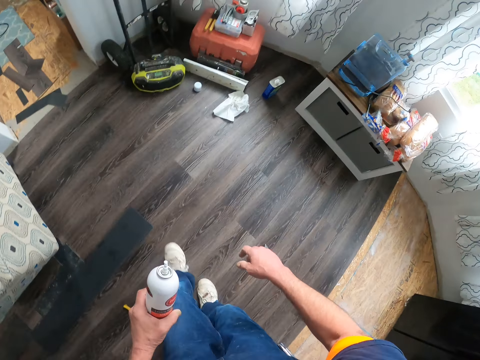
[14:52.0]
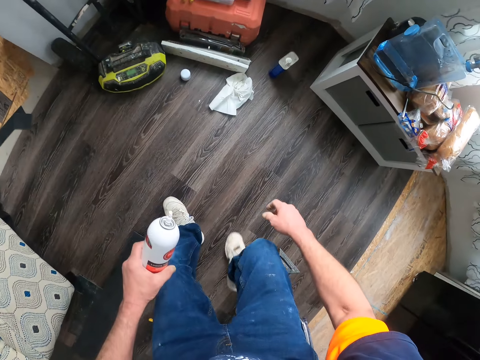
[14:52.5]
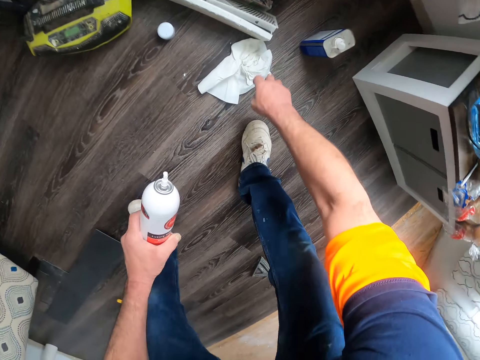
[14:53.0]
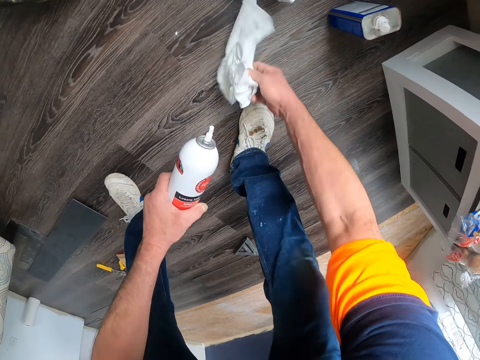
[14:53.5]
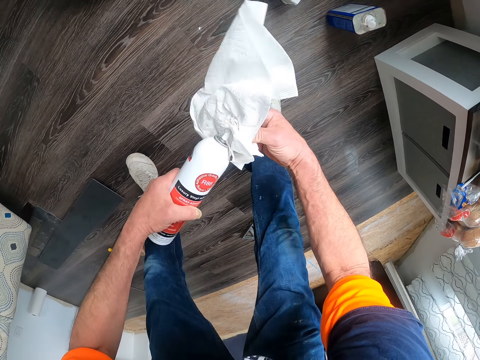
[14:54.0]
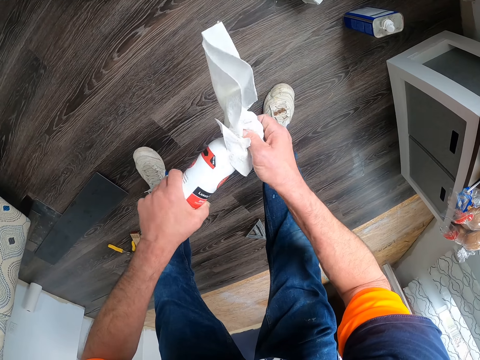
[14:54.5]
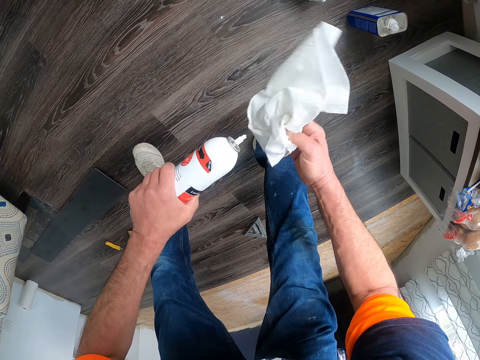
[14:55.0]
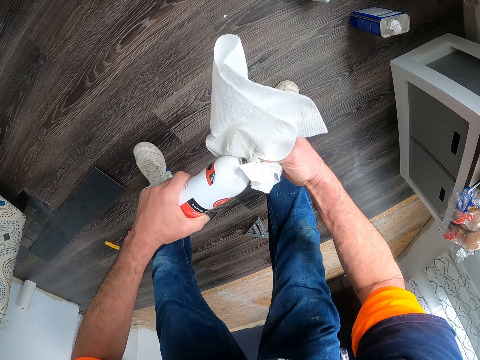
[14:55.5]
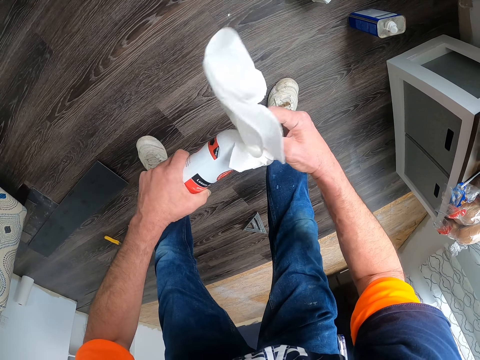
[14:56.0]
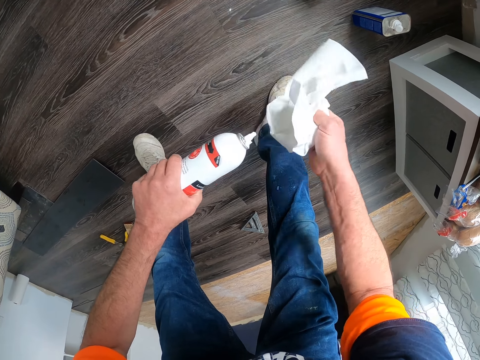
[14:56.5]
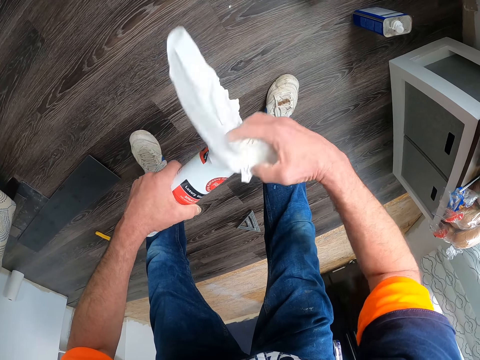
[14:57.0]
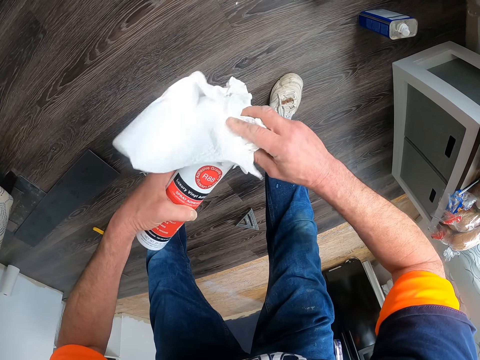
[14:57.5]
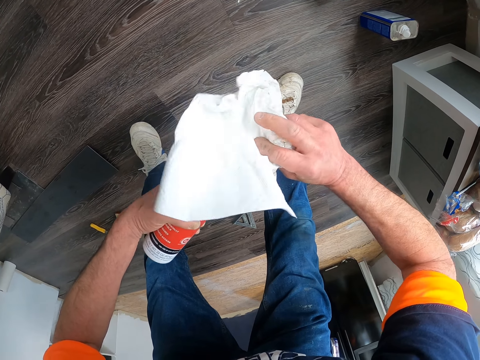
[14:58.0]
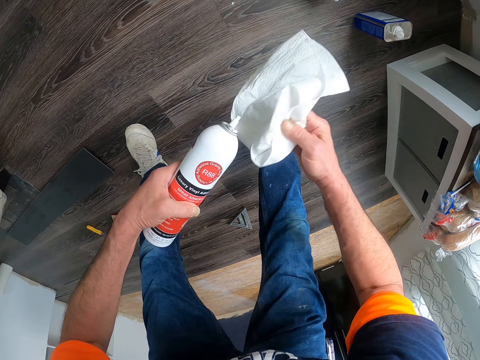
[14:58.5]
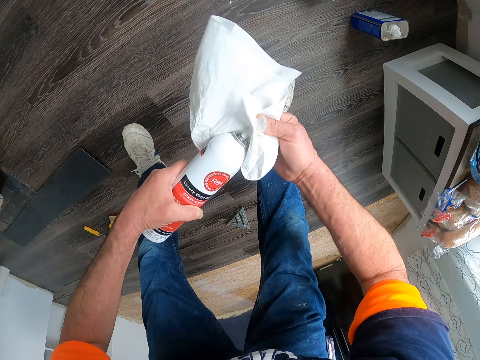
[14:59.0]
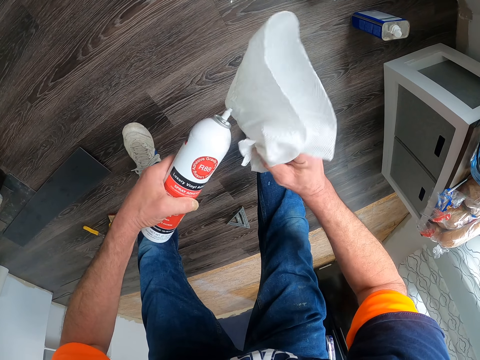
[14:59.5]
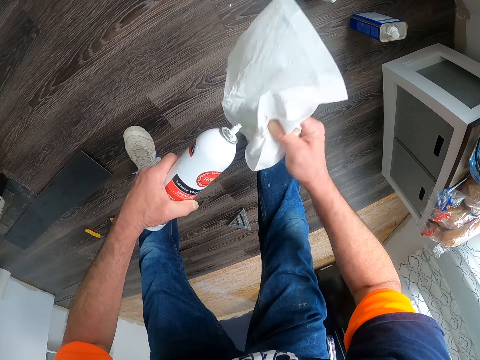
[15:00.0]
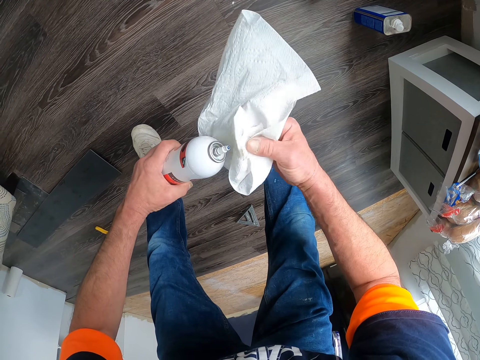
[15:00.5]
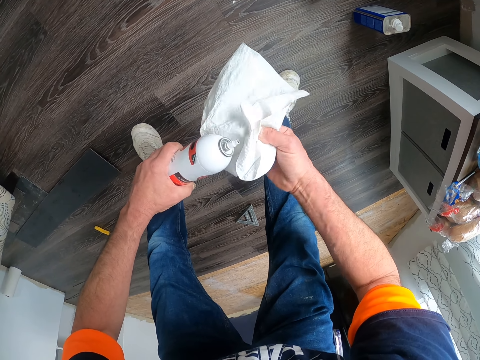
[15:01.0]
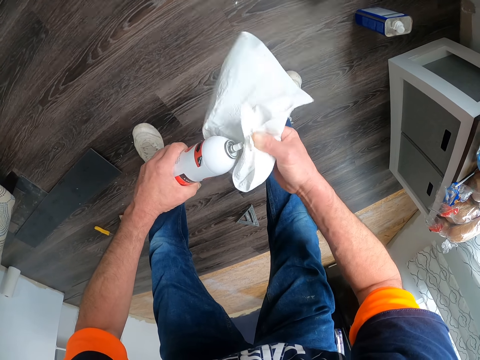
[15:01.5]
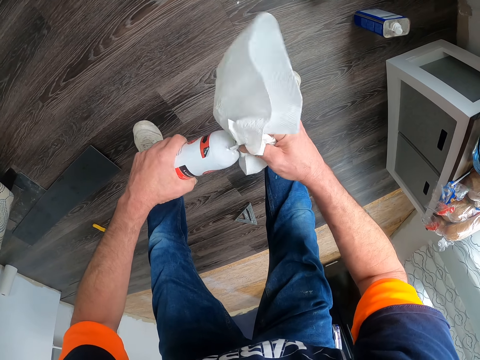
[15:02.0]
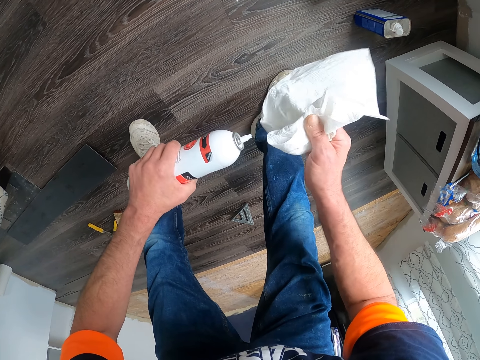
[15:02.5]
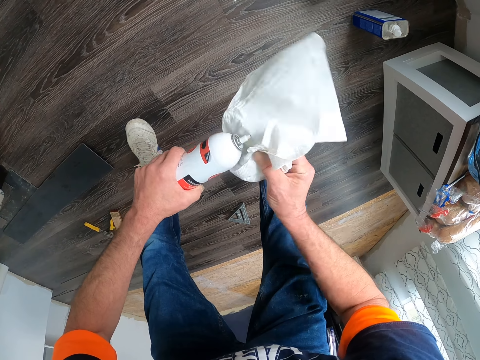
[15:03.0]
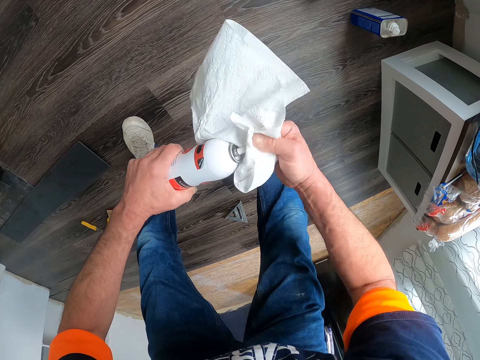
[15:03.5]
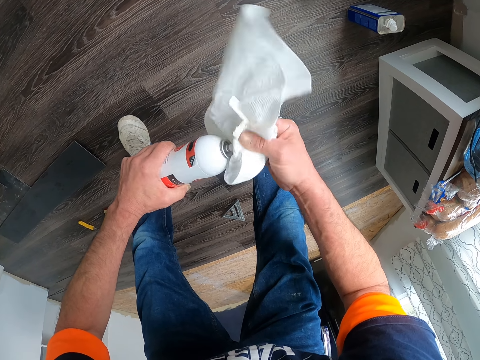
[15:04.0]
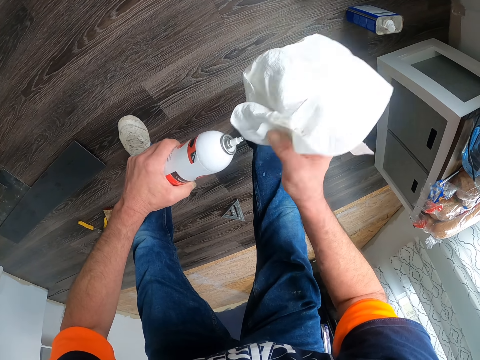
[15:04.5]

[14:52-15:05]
The camera wearer picks up a paper on the floor. They wipe the sprayer. They open the mouth of the spray bottle.

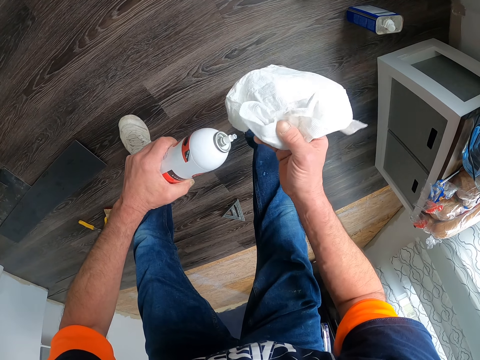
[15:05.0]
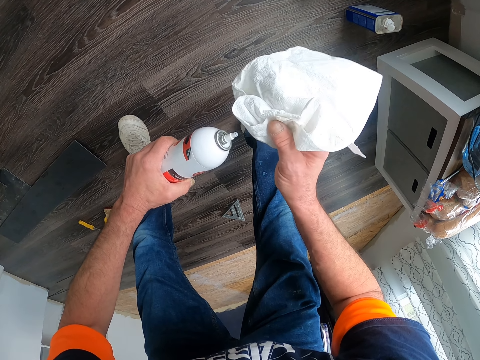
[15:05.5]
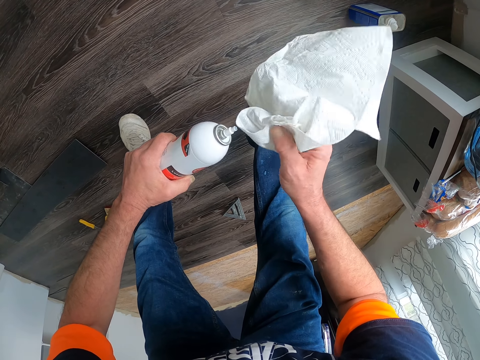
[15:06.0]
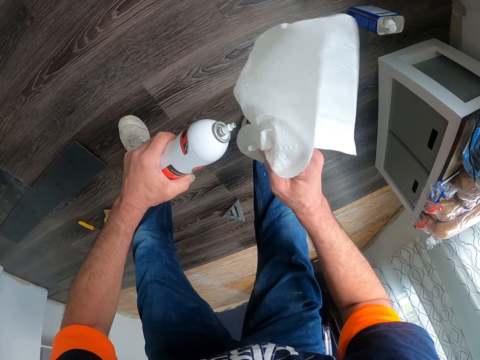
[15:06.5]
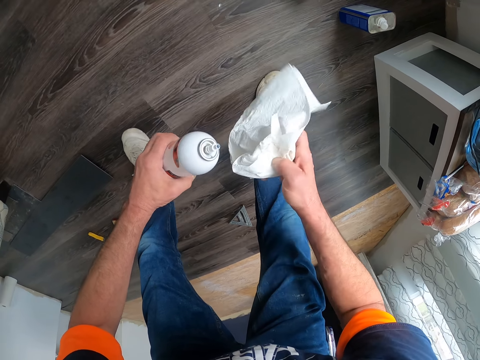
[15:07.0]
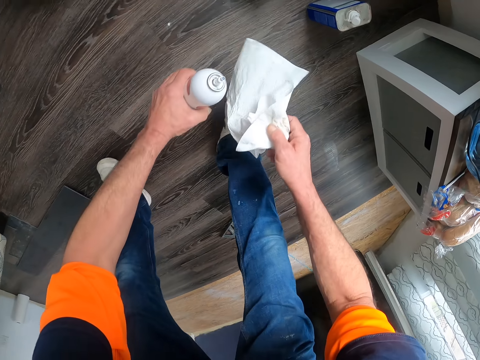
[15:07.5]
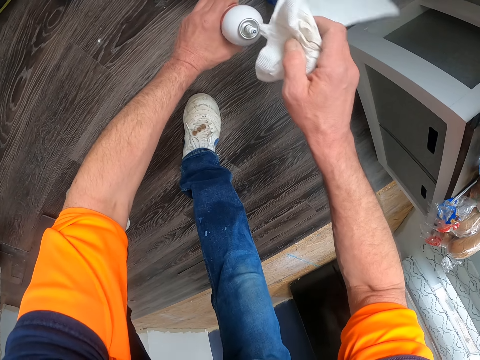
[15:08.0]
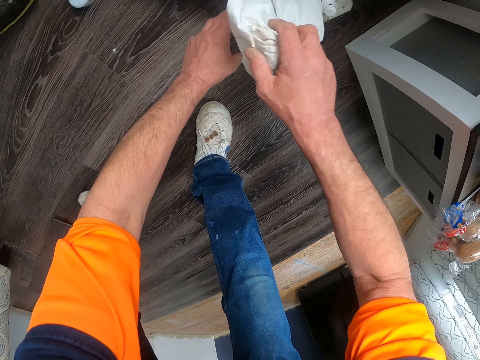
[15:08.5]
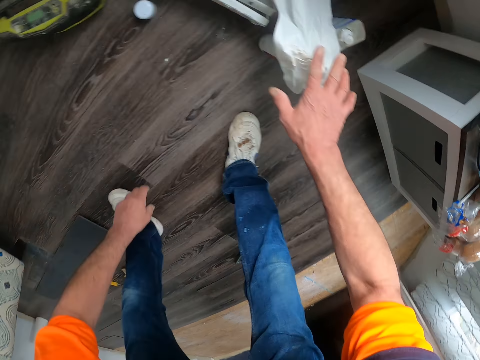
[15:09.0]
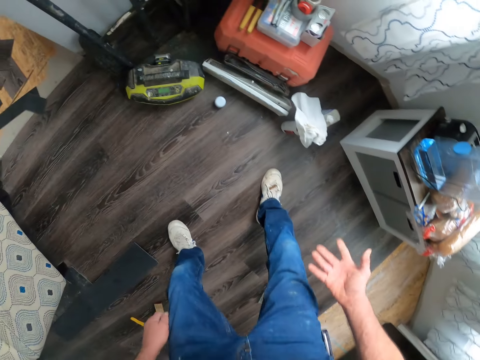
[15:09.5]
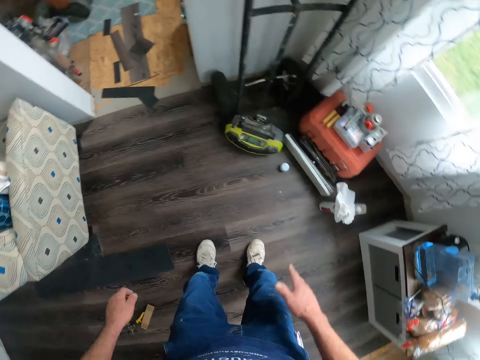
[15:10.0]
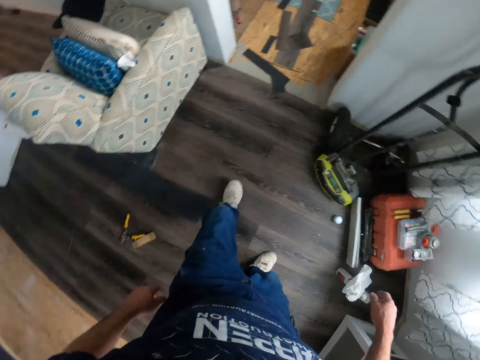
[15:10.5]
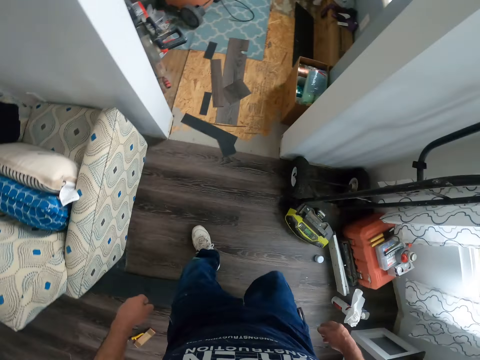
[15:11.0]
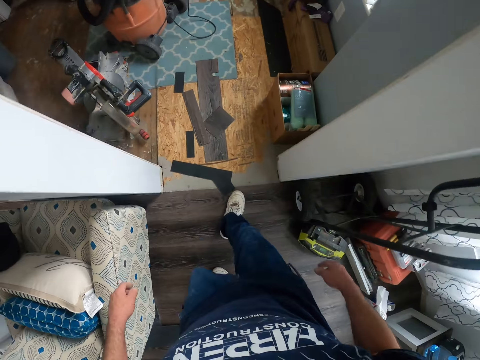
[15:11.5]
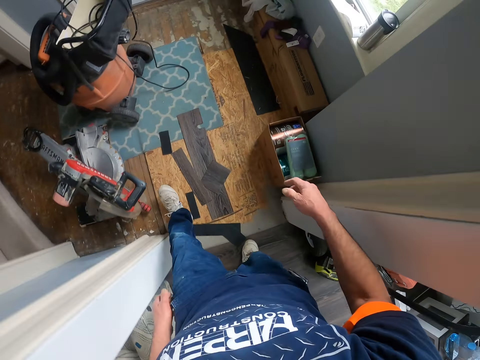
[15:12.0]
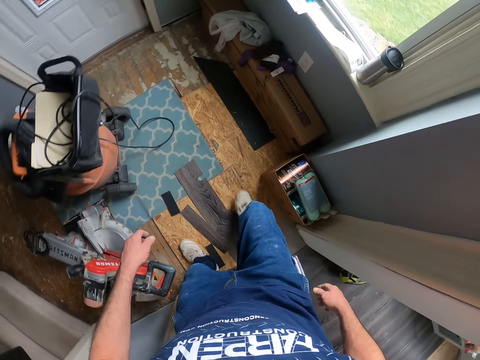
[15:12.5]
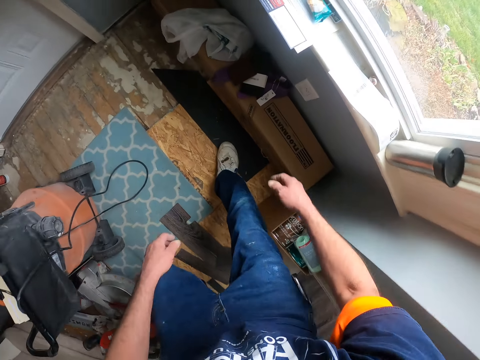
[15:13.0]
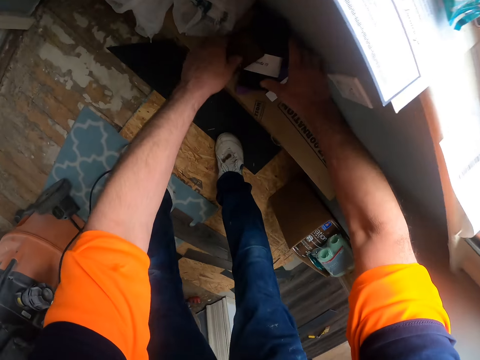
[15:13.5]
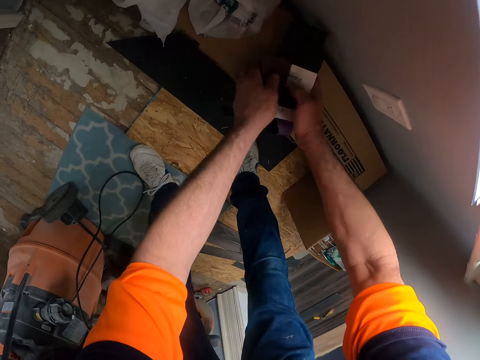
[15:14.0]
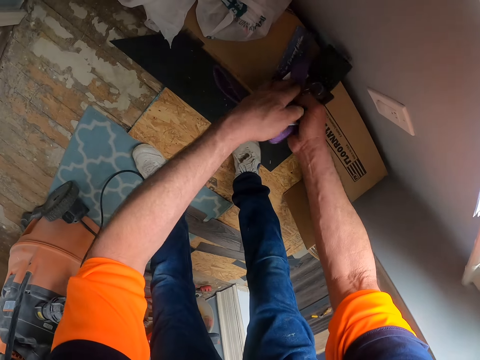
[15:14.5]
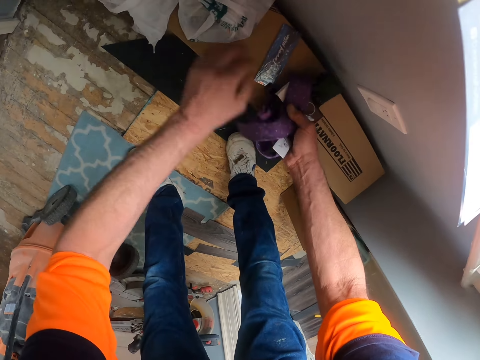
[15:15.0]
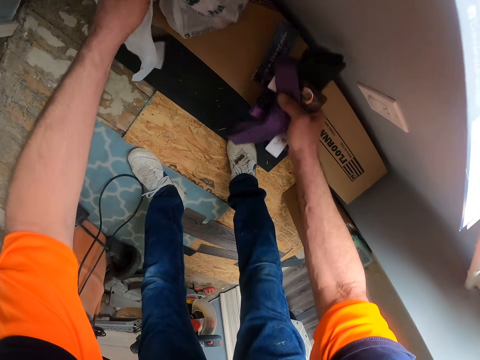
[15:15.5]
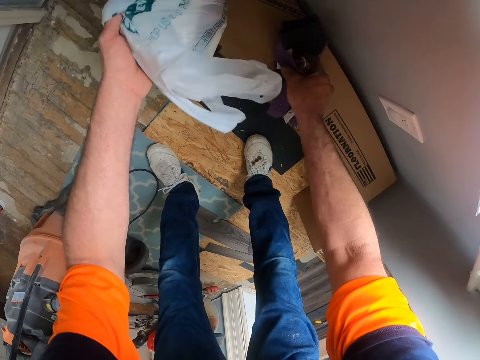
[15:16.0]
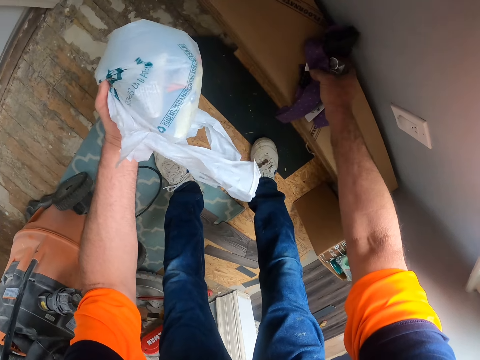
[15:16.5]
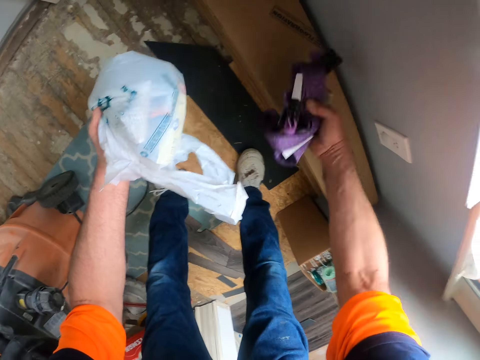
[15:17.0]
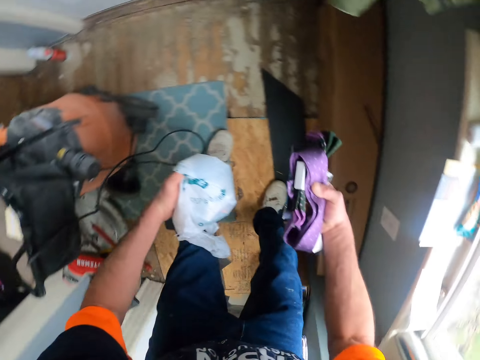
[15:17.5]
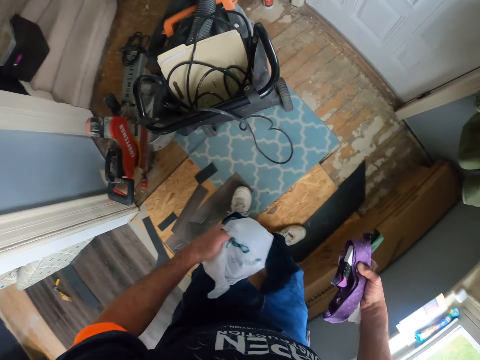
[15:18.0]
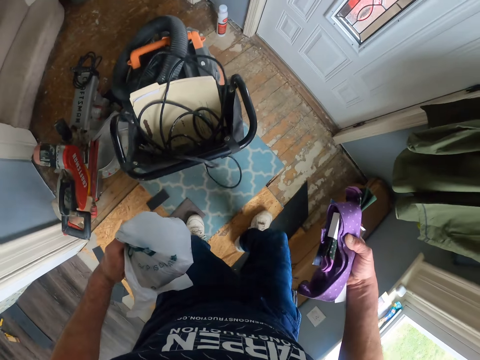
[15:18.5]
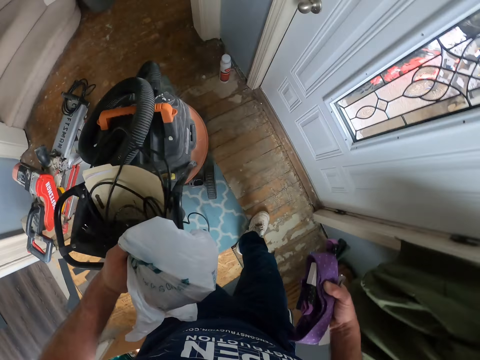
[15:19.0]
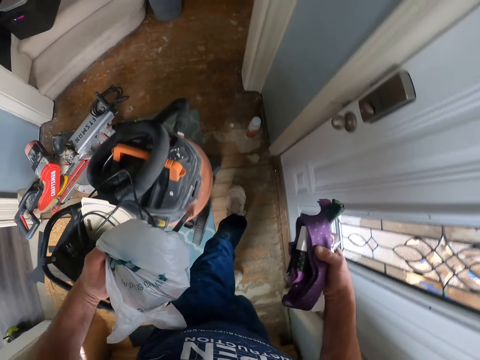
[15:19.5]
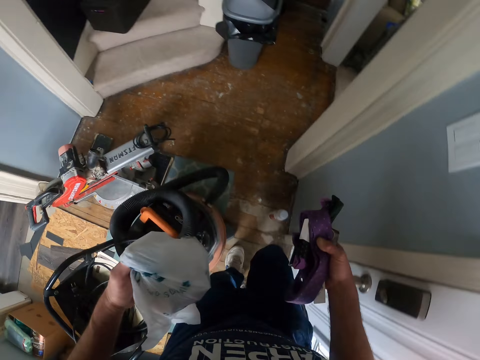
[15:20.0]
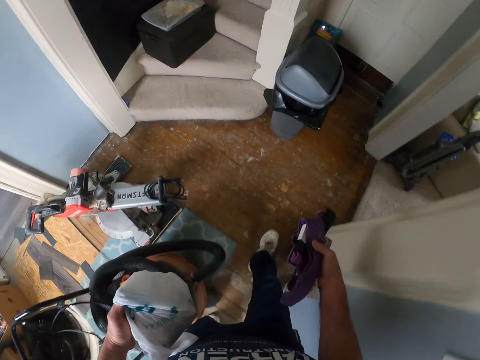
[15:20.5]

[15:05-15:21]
The camera wearer puts the spray bottle on the floor with the paper on top of it. They observe the hands. They walk in the room. They pick up something. They pick up a polythene bag. They walk in the room.
